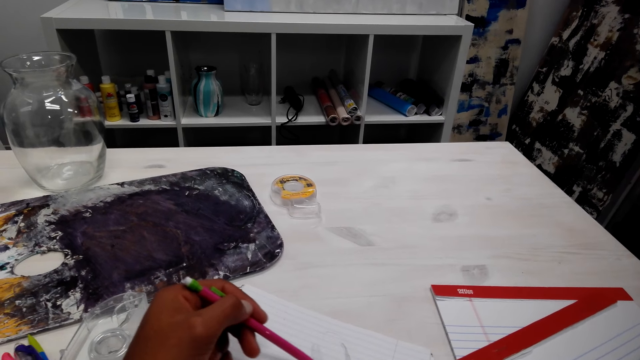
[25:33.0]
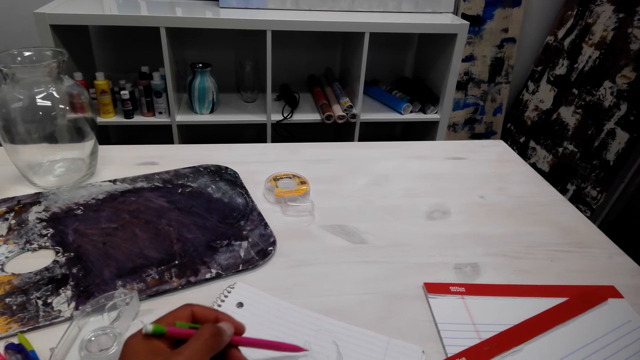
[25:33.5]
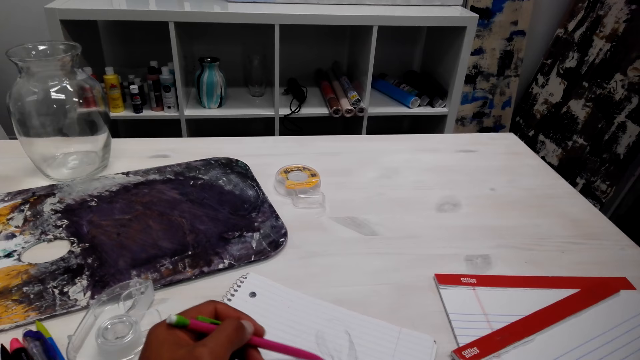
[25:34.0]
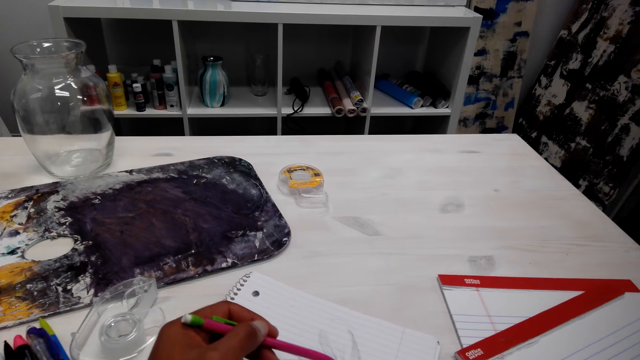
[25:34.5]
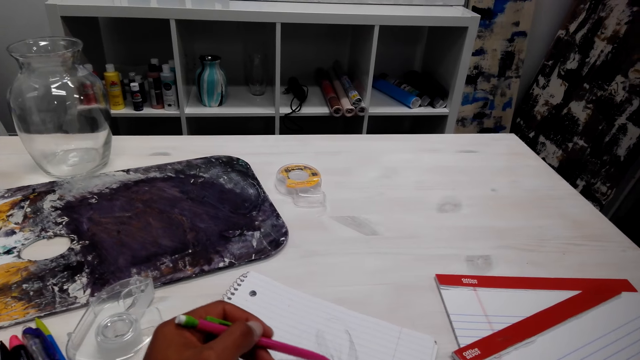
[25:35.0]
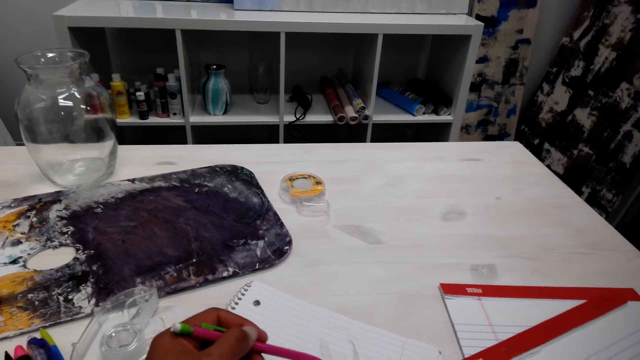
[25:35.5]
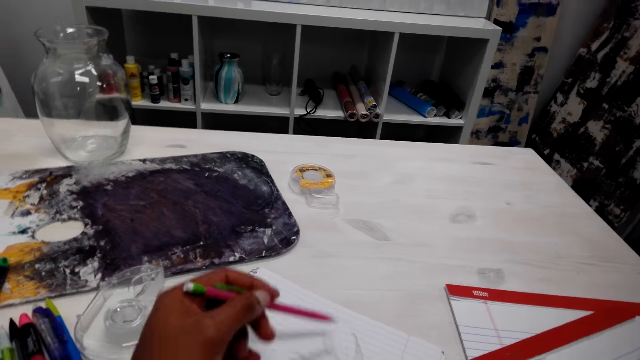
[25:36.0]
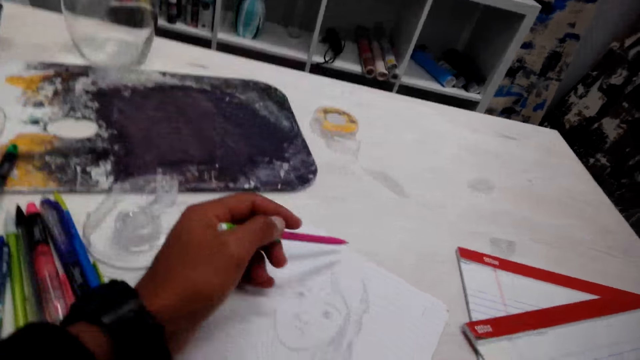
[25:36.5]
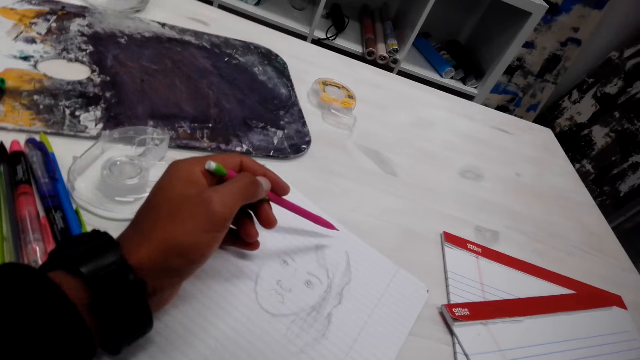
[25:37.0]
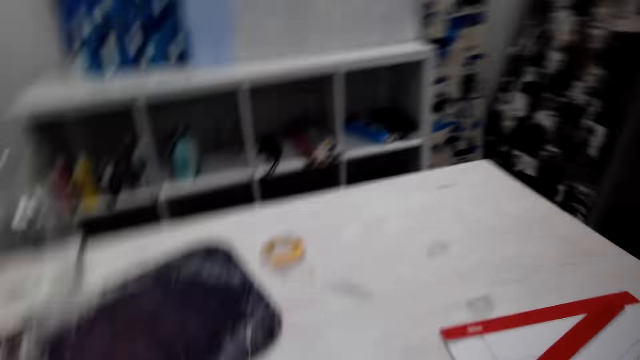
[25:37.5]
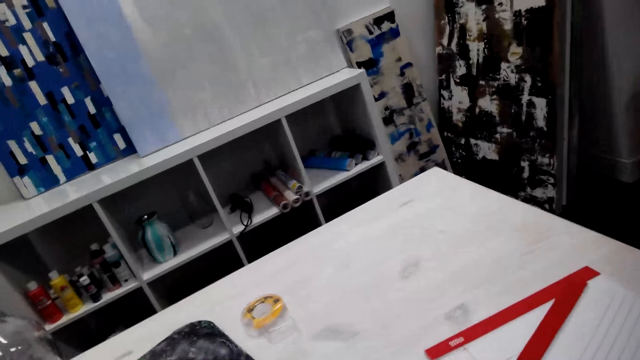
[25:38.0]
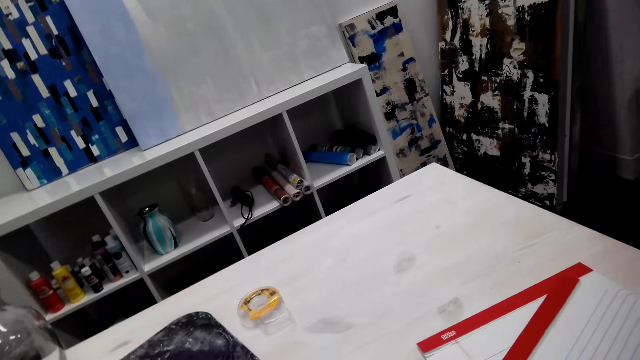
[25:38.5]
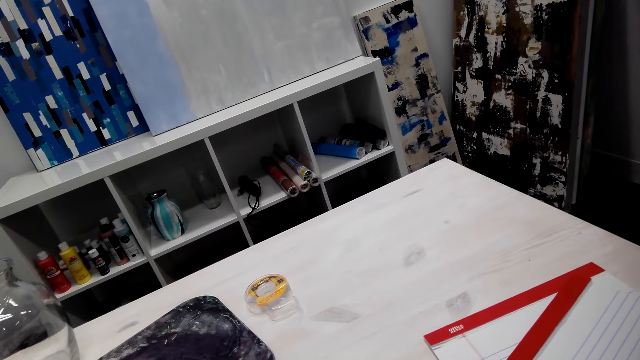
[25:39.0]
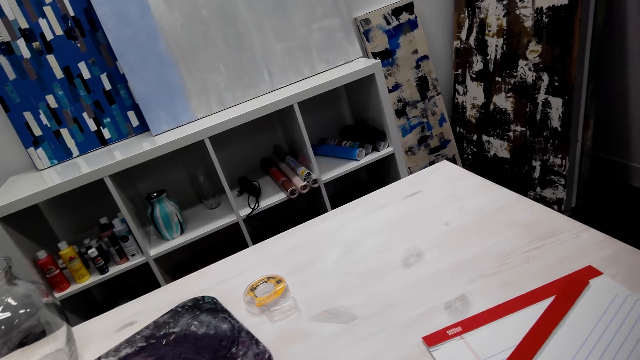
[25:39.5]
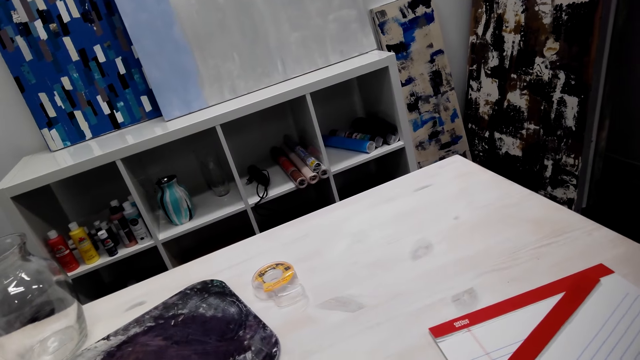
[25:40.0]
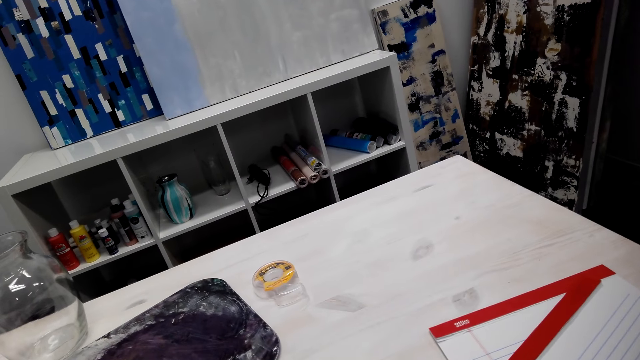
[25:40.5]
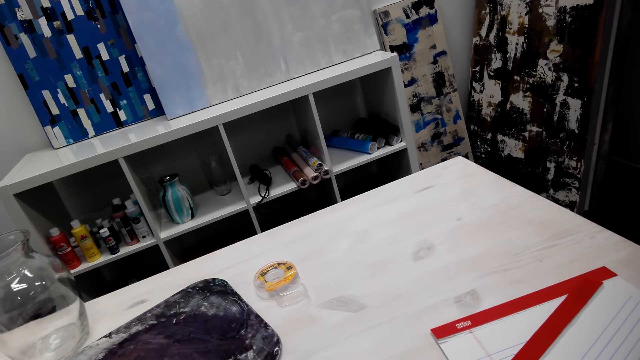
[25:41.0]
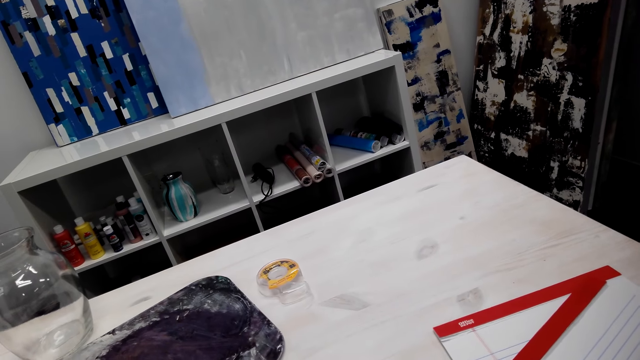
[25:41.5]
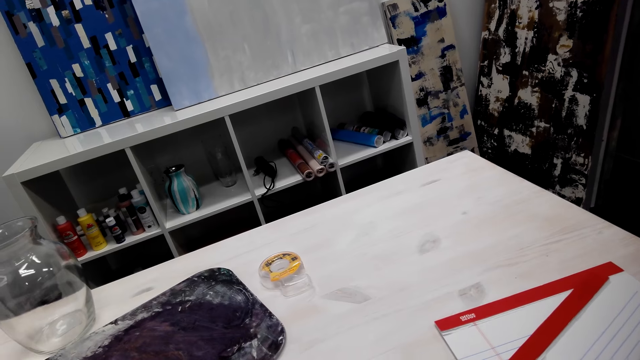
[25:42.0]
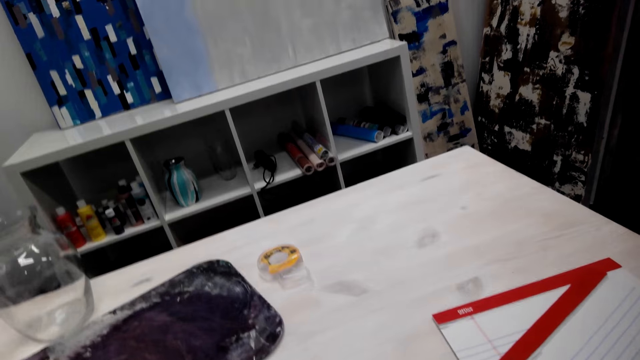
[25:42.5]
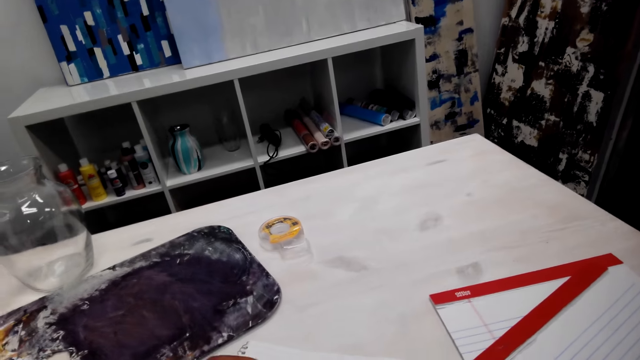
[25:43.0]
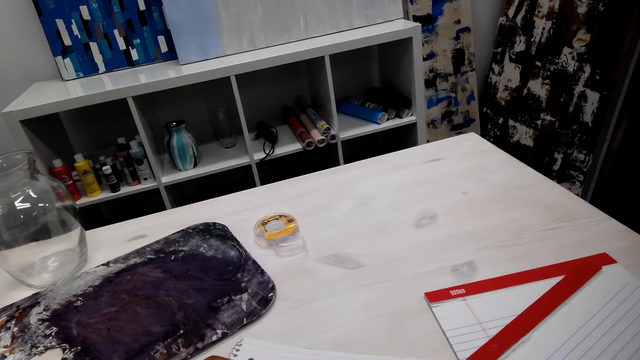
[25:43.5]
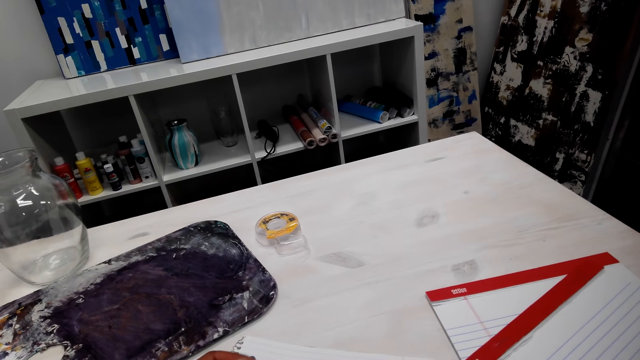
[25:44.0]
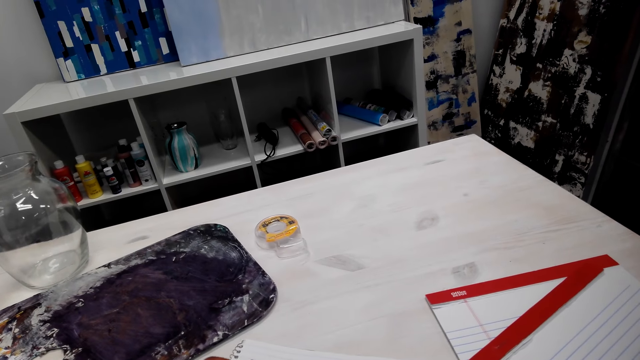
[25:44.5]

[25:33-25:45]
The camera wearer adjusts the pencil. They look around in the room.

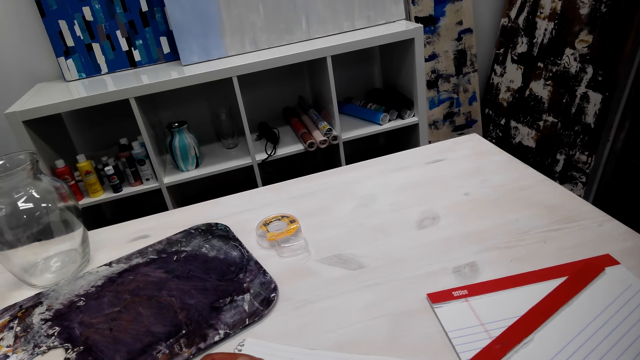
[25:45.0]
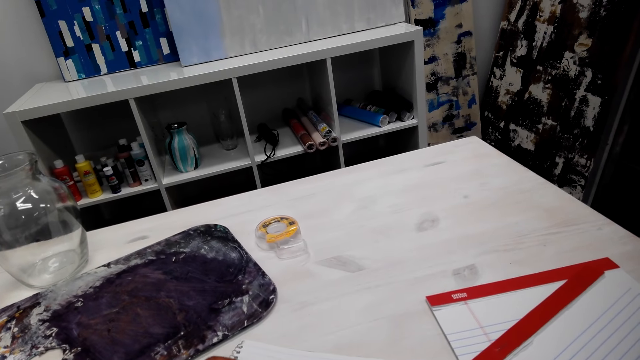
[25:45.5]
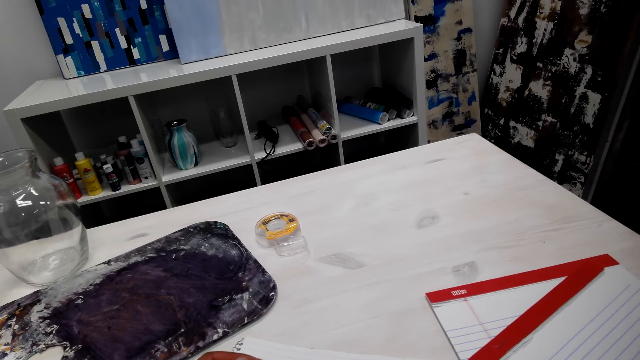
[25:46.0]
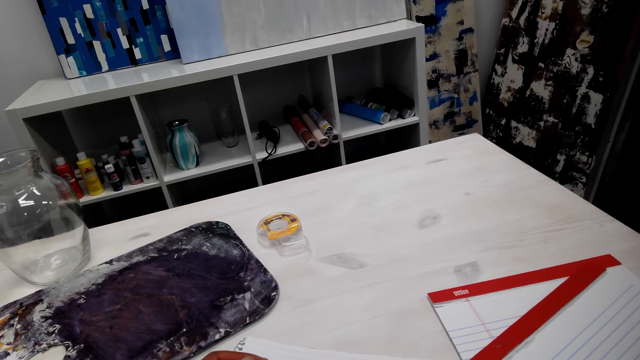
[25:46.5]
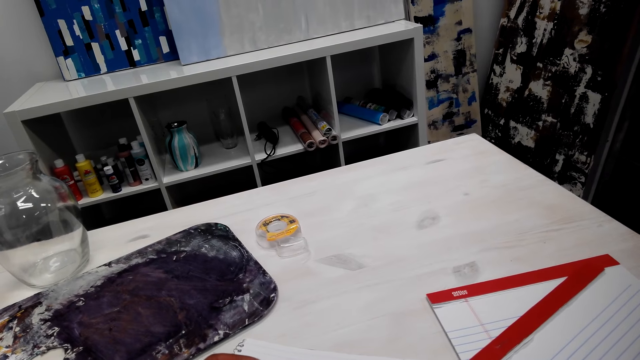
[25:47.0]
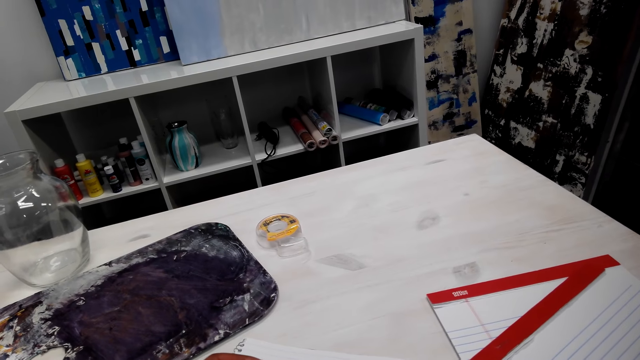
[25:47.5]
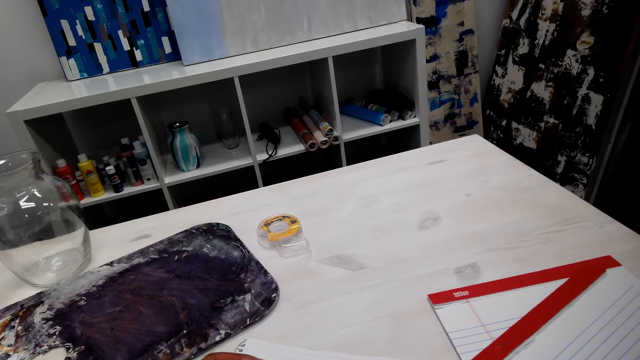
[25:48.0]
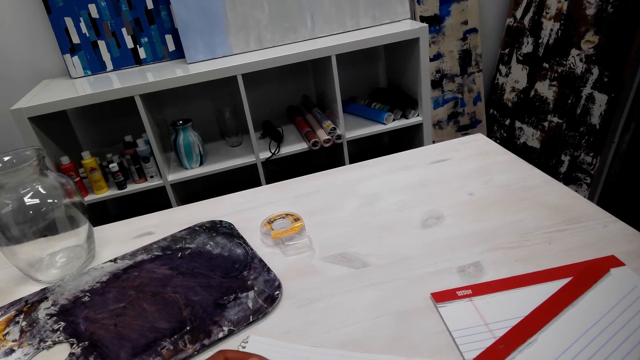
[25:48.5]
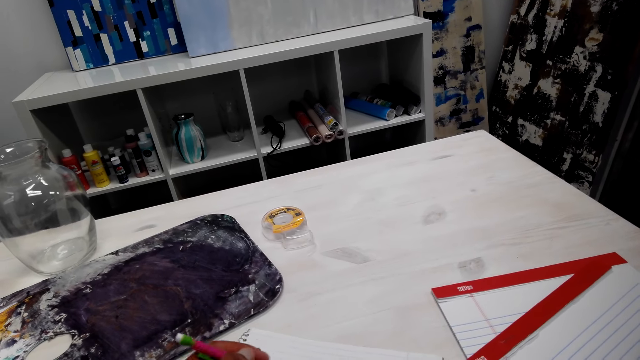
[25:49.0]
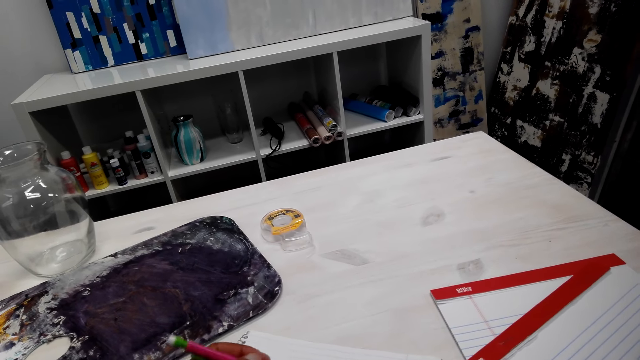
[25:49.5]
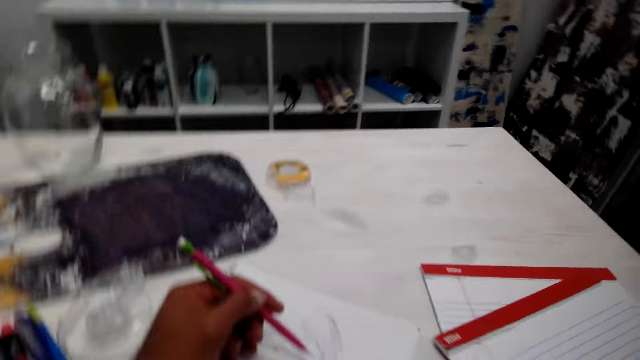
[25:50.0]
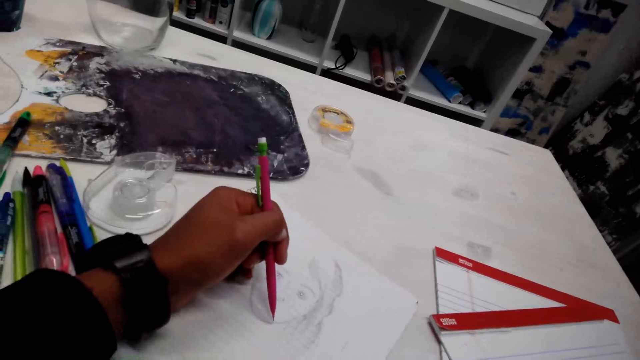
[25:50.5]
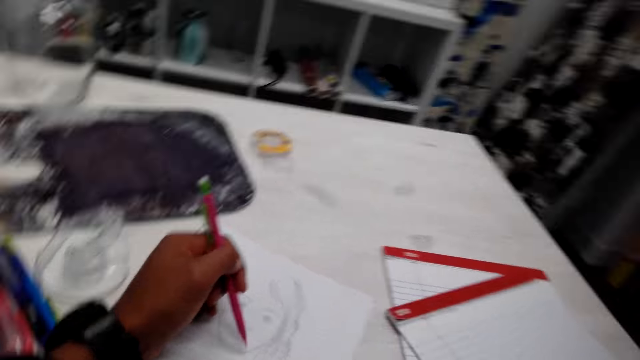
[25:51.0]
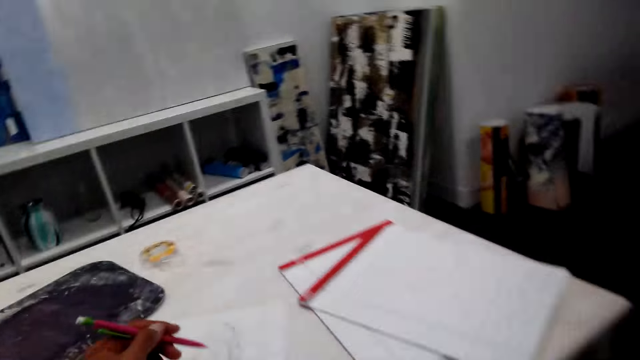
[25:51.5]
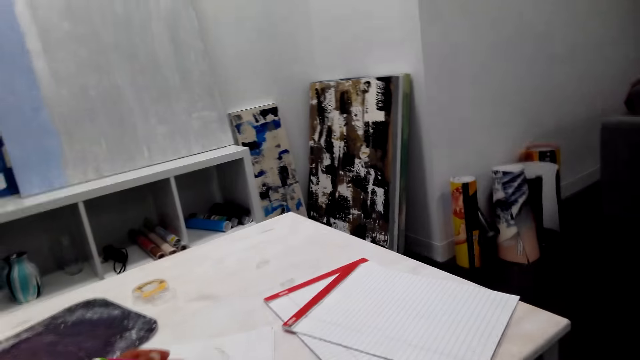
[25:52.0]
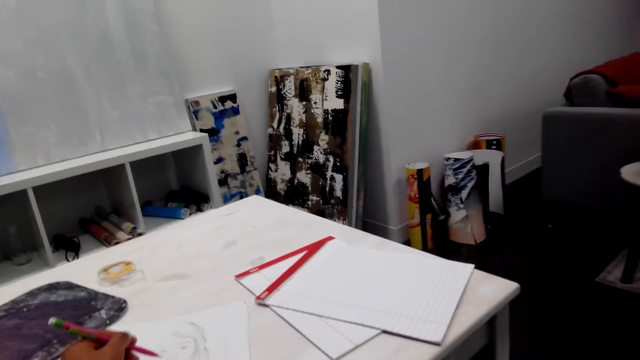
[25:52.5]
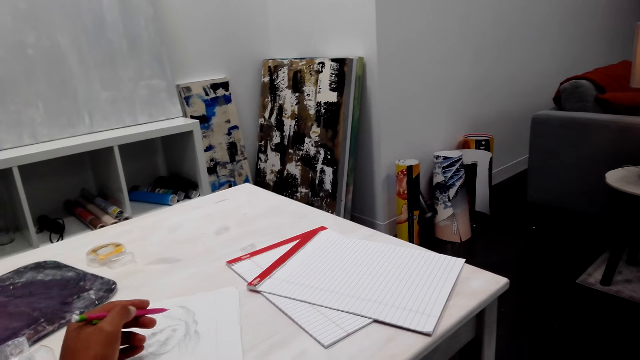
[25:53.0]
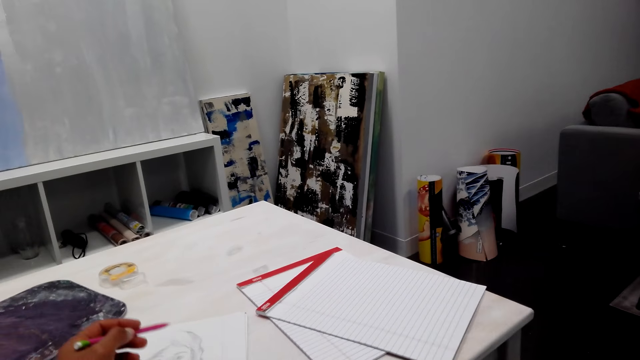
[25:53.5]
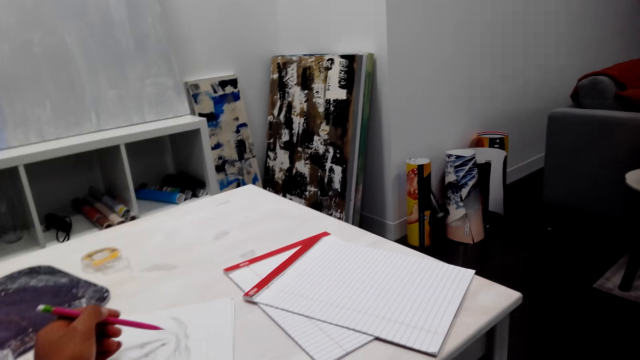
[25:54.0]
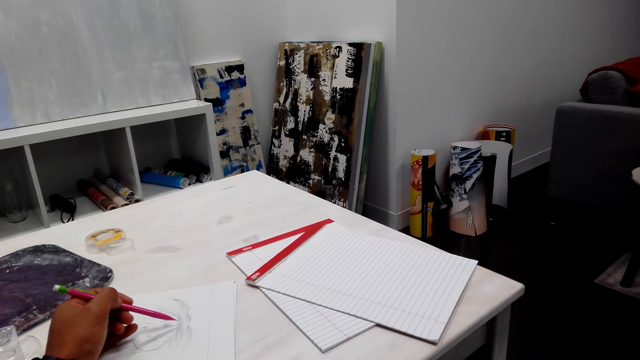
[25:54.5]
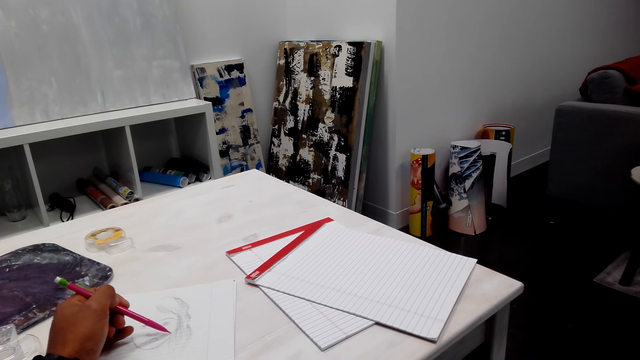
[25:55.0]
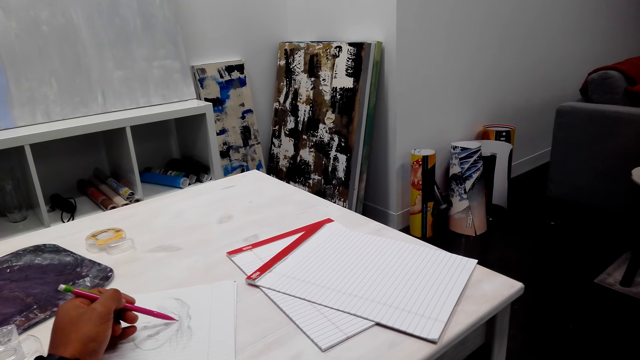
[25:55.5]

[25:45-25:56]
The camera wearer adjusts the pencil. They look around in the room. They draw a picture on the book.
